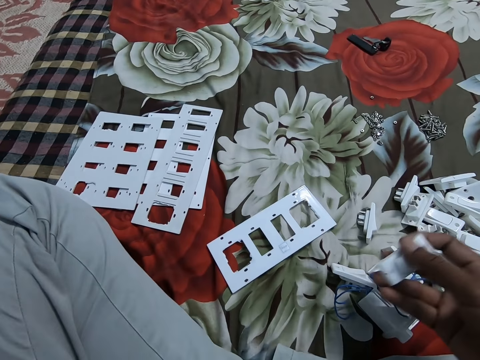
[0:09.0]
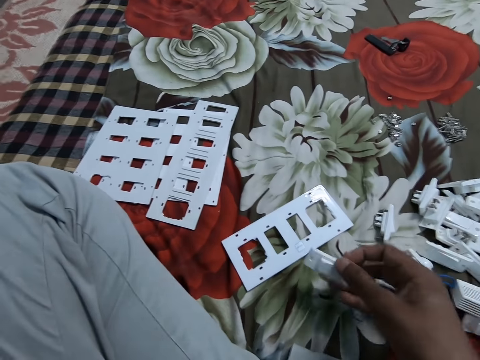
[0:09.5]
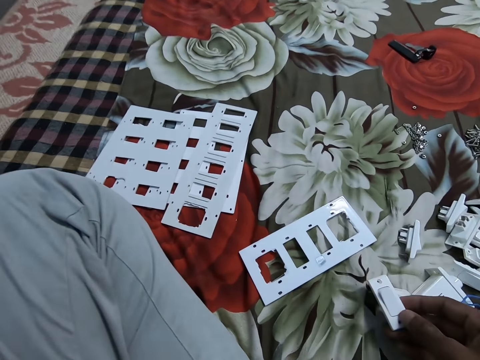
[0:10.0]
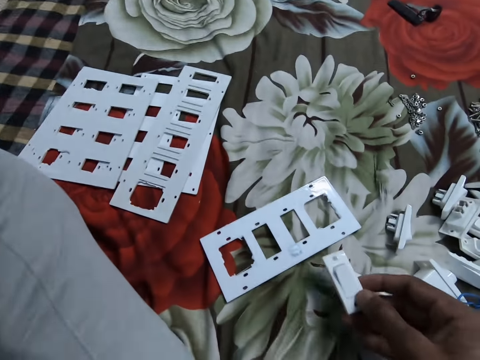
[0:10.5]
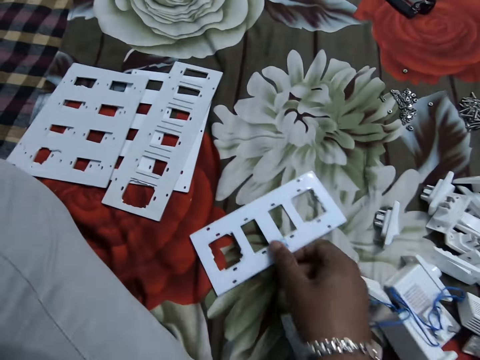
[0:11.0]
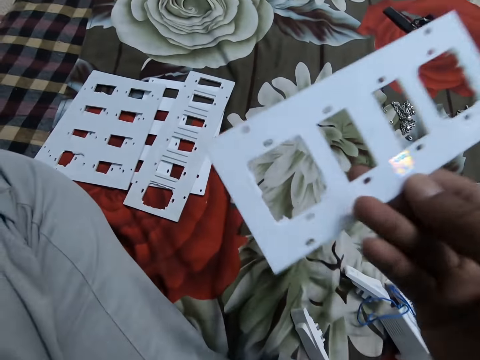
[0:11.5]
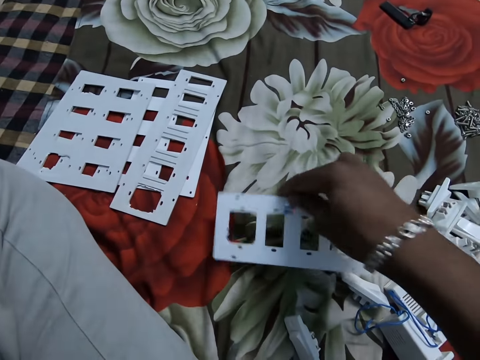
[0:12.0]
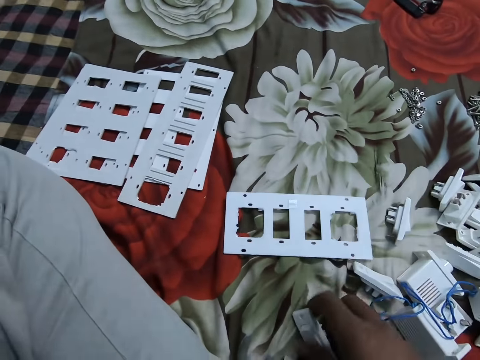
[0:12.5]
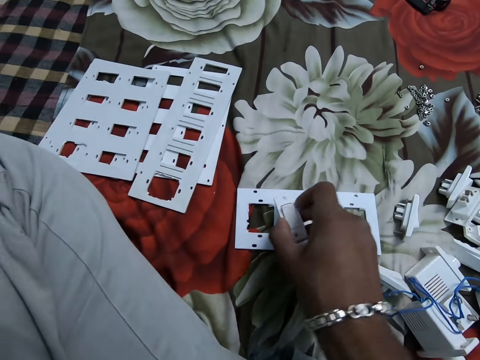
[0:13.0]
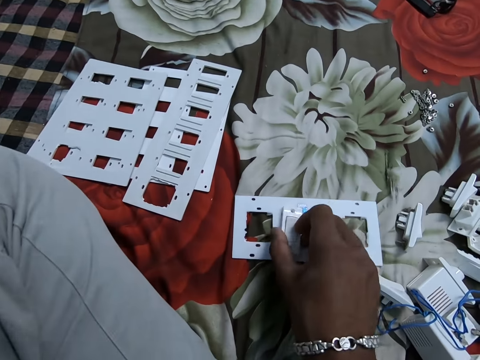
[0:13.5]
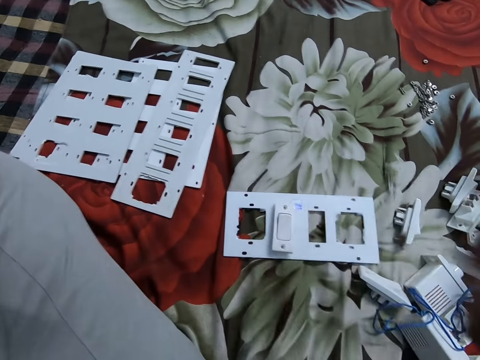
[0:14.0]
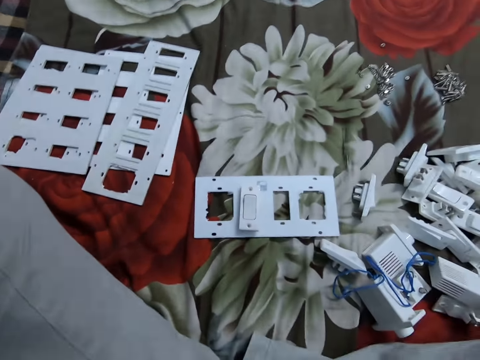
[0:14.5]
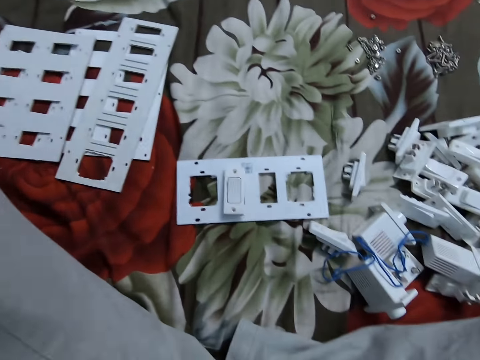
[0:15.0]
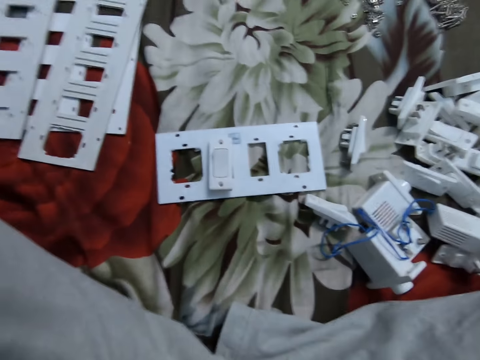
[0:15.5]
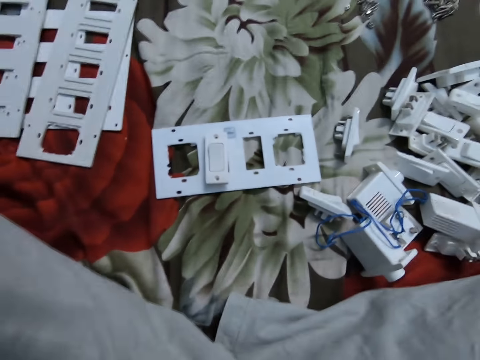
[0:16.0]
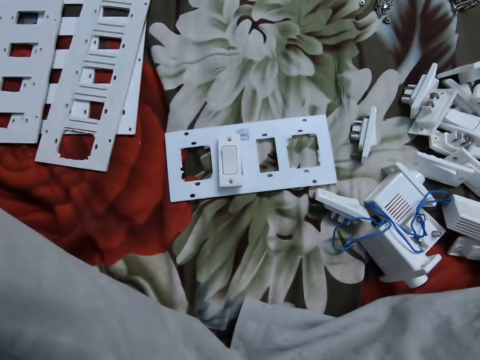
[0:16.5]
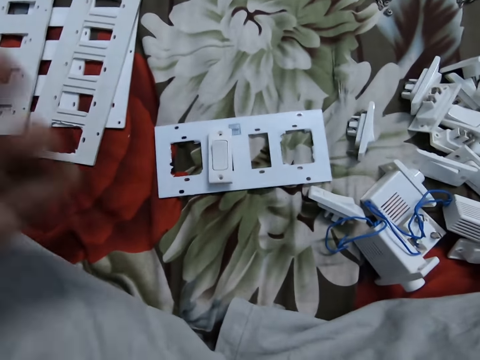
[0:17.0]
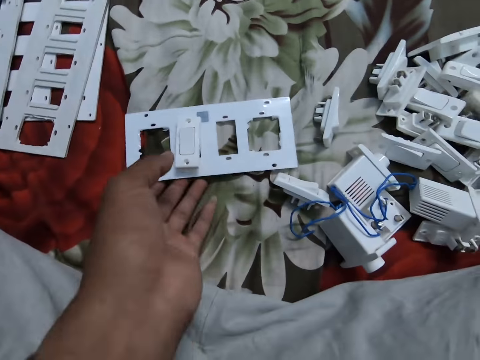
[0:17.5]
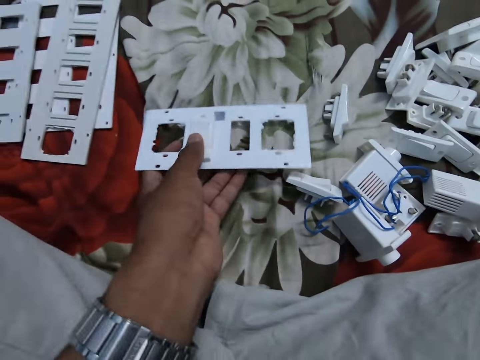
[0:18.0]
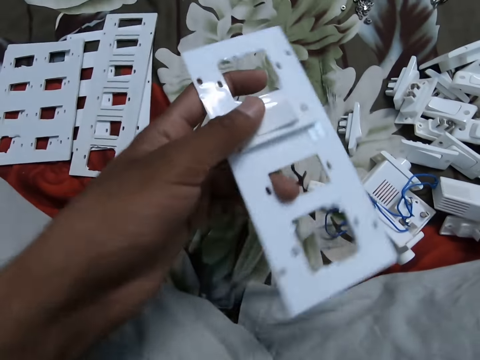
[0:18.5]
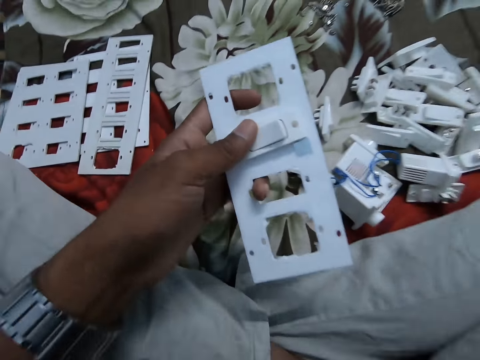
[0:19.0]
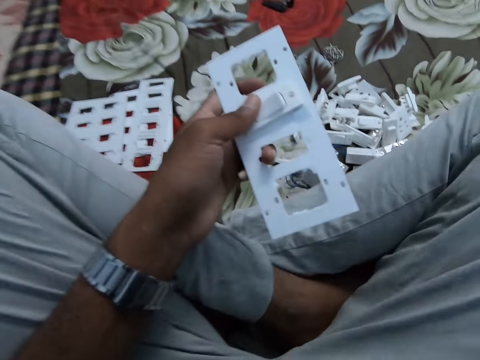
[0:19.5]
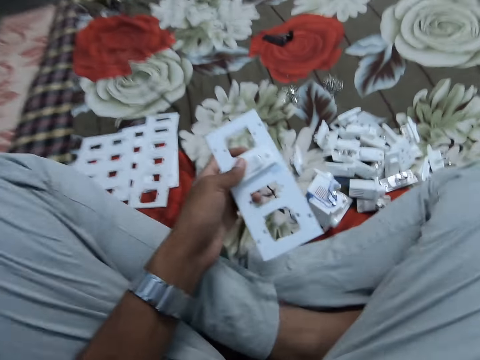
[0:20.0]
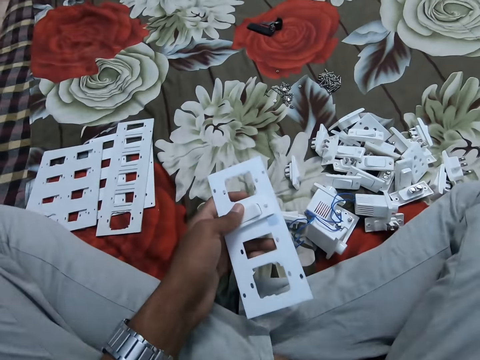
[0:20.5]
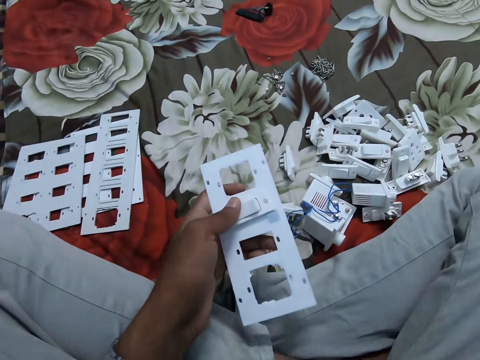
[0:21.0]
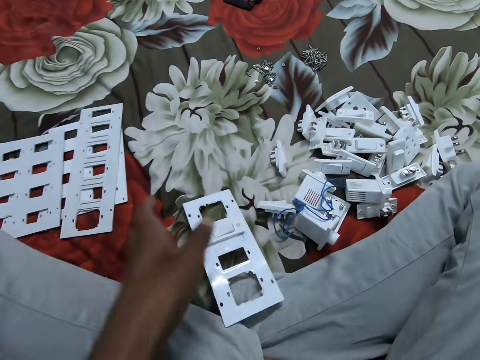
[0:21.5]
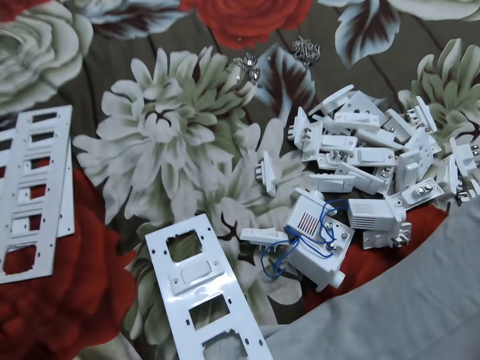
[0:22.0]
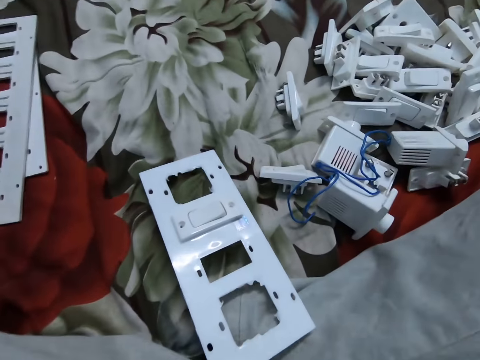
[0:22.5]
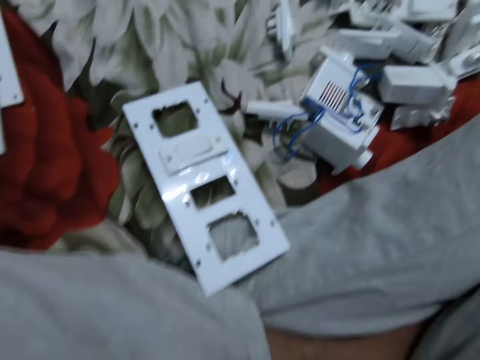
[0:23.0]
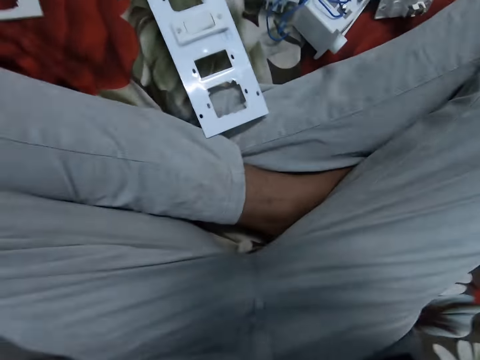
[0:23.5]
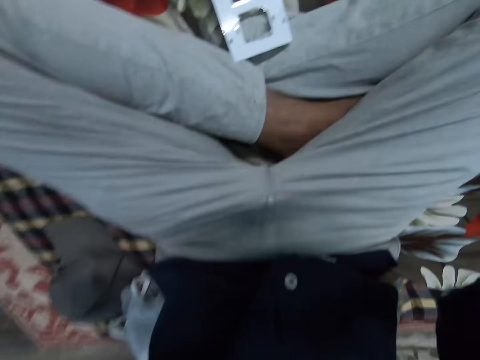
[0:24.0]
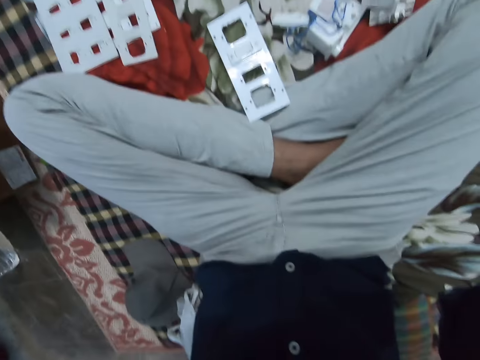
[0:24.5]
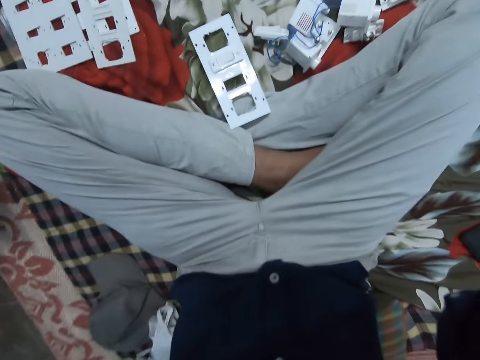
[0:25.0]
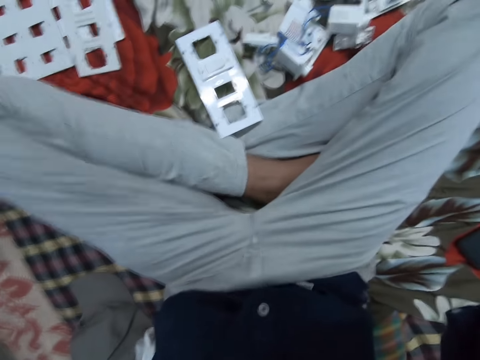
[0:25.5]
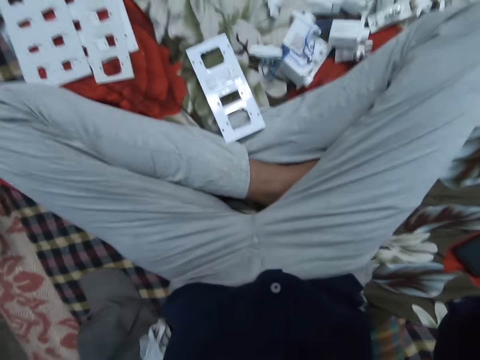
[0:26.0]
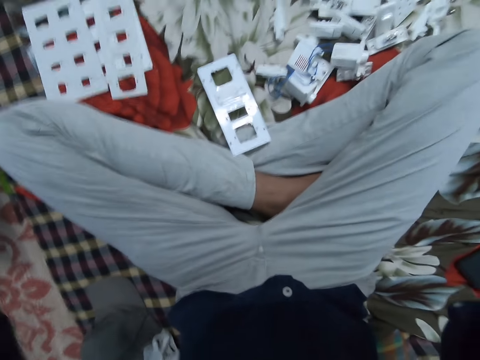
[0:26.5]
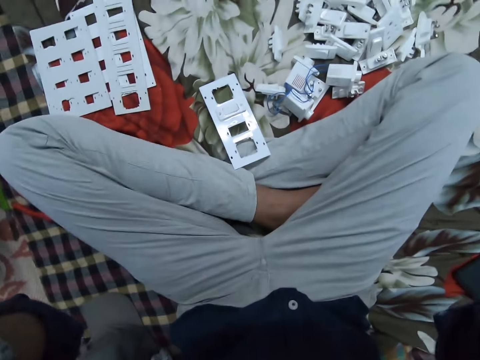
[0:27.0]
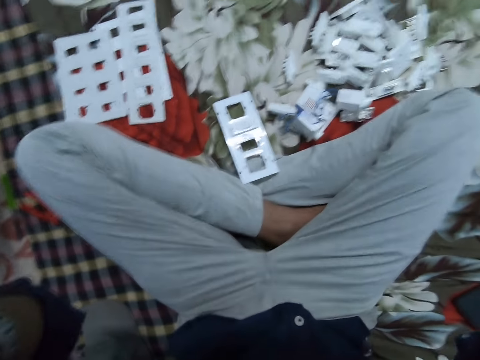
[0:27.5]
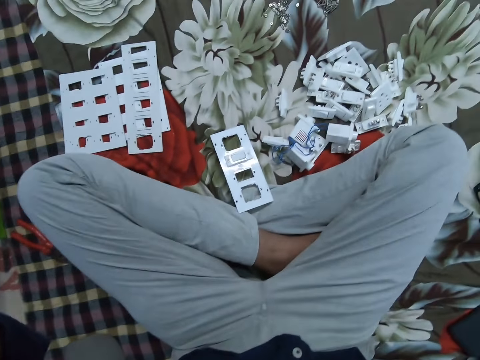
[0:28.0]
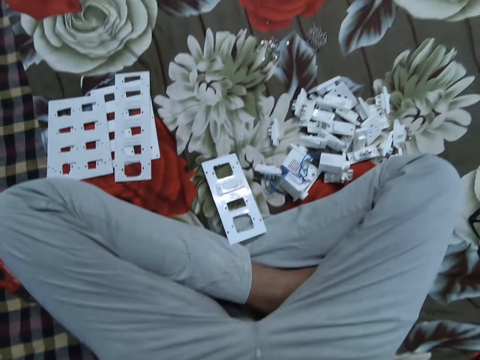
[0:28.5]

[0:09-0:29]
The camera wearer puts down the switch. They take a cover plate from the floor, put down the cover plate, and pick up the switch. They insert the switch in the cover plate. They make their camera. They take the cover plate from the floor and put down the cover plate. They adjust the camera.

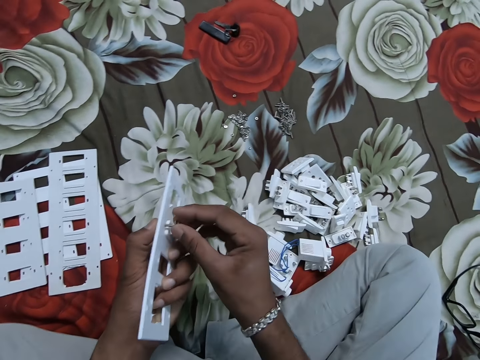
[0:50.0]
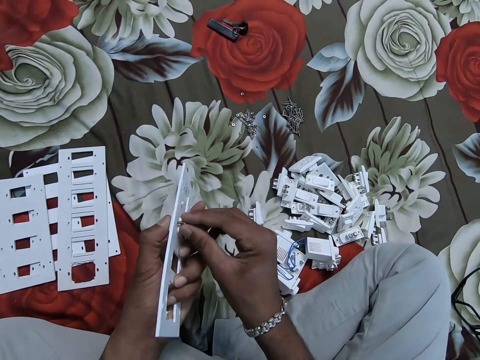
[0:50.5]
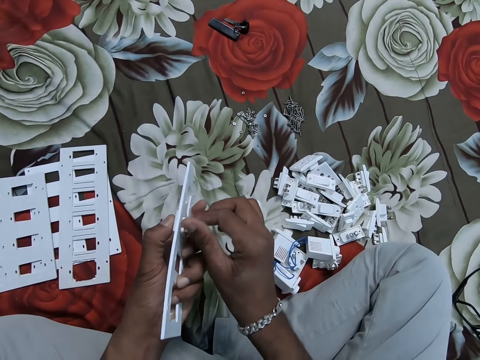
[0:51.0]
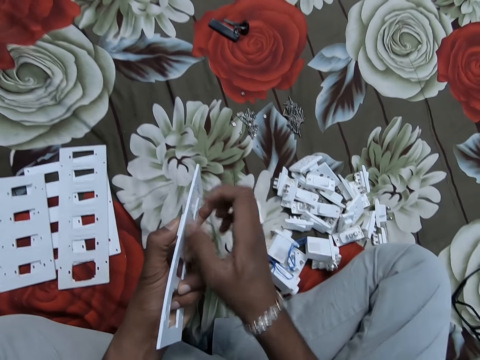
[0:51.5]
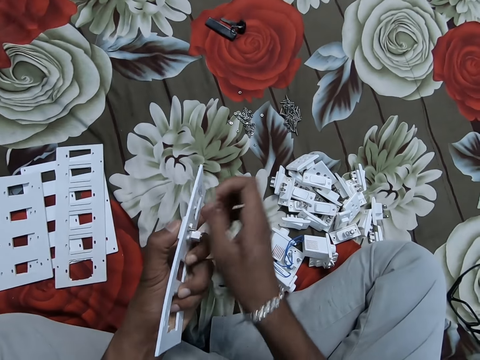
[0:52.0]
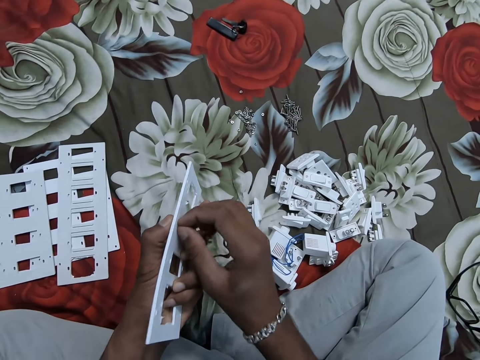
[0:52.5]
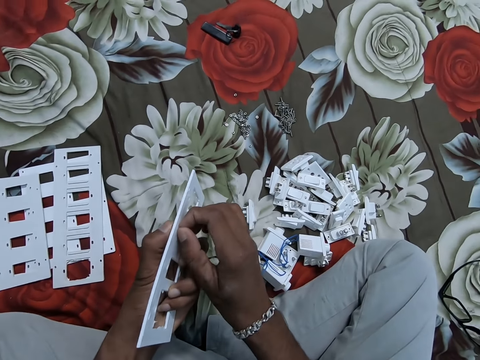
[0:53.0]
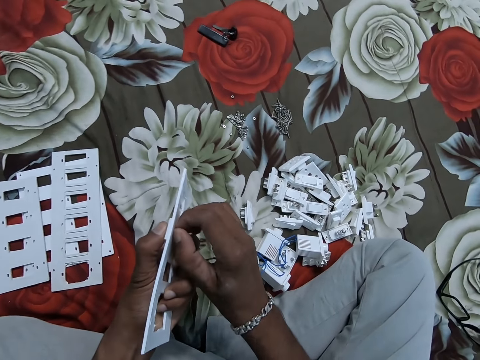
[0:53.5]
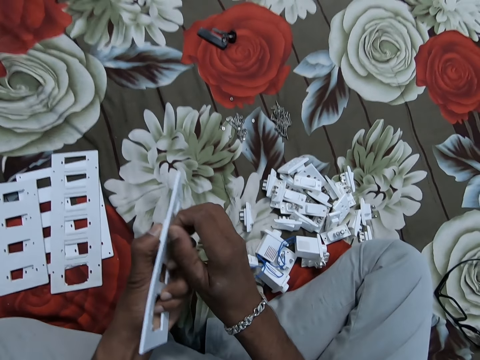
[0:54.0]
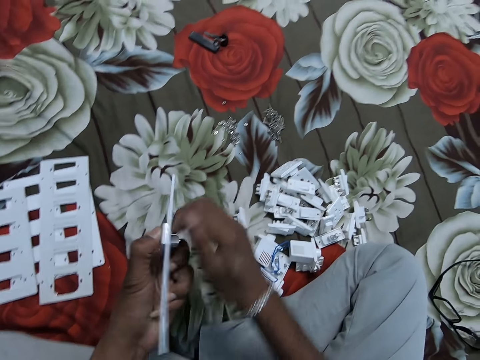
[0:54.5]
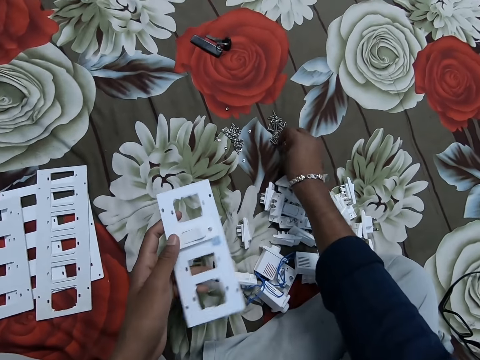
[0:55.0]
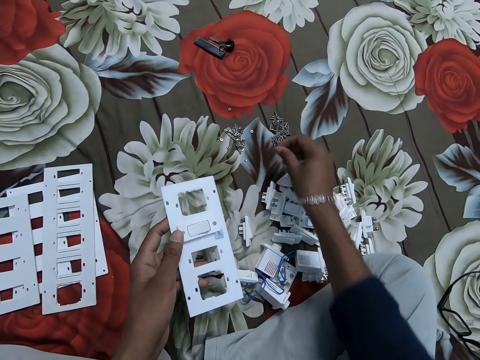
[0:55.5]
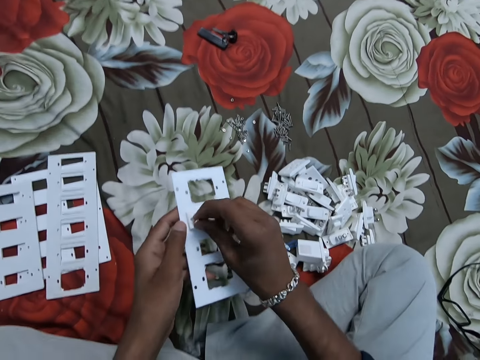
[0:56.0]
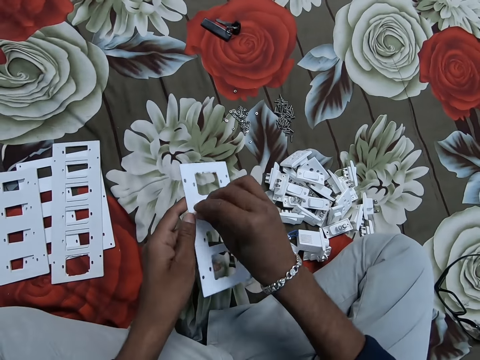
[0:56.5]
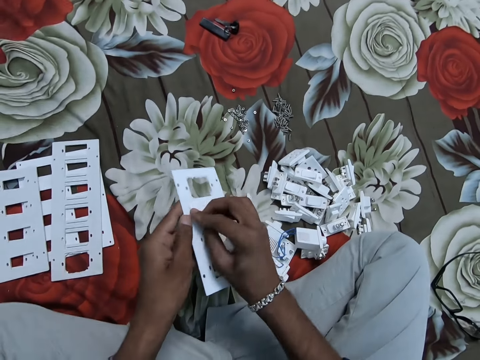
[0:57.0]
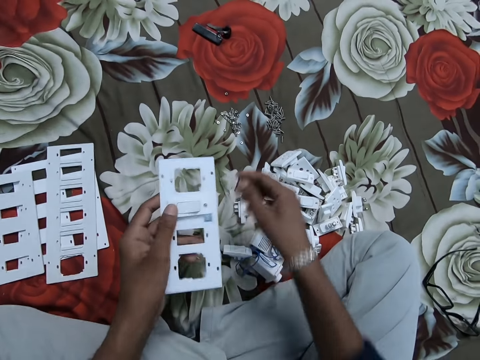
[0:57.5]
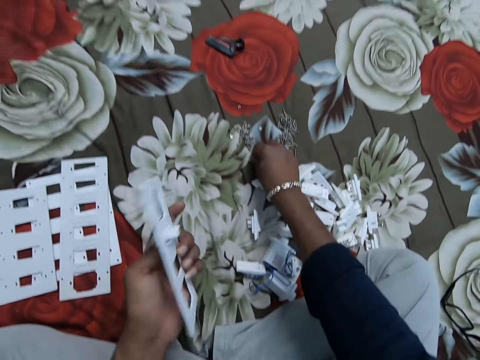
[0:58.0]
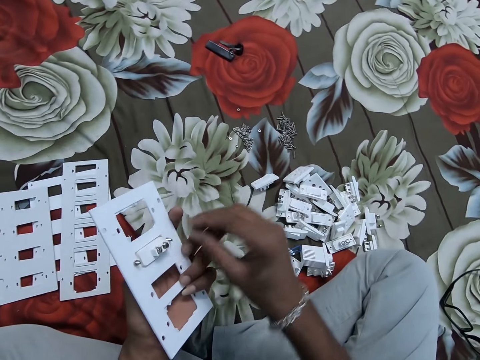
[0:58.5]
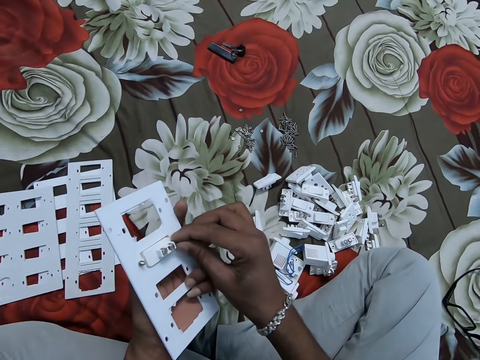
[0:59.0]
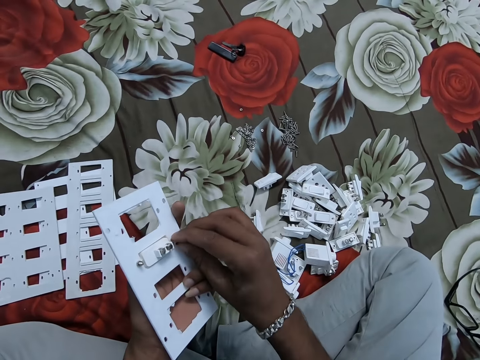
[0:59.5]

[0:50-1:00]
The camera wearer fastens a nut on the bolt. They pick up the bolt from the floor and insert the bolt in a switch. They pick up the nut from the floor and fasten the nut on the bolt.
